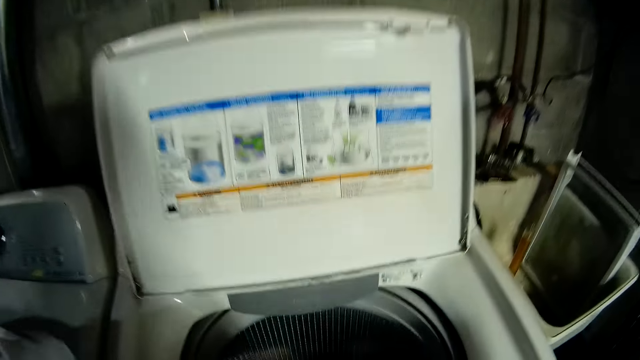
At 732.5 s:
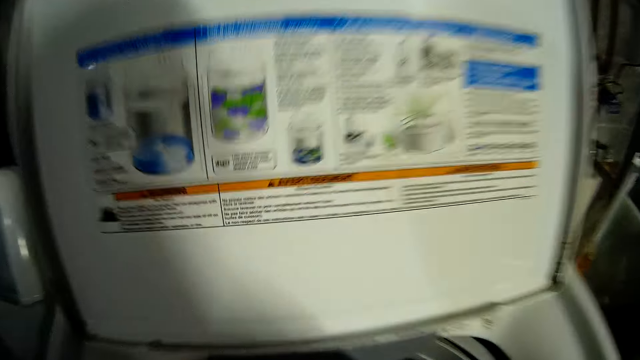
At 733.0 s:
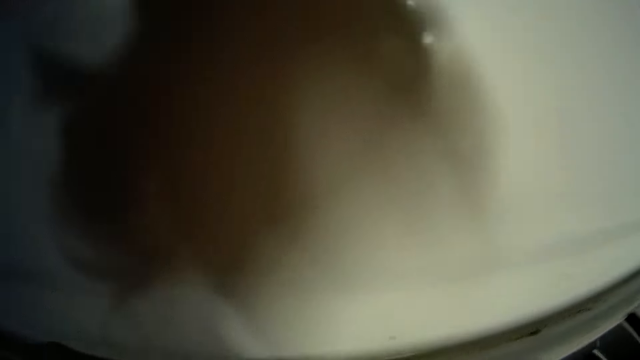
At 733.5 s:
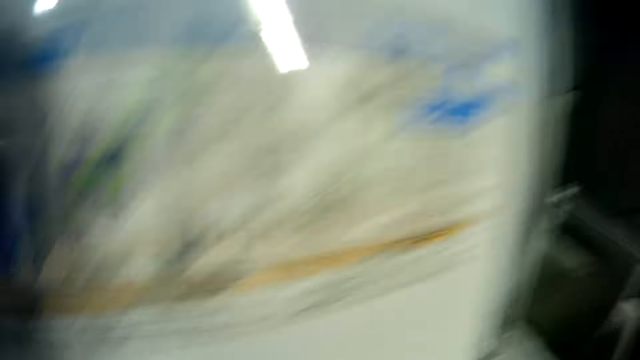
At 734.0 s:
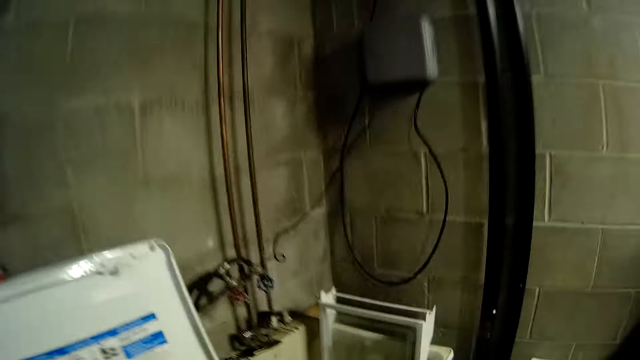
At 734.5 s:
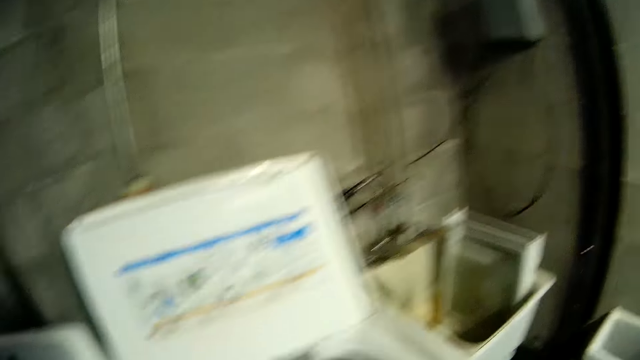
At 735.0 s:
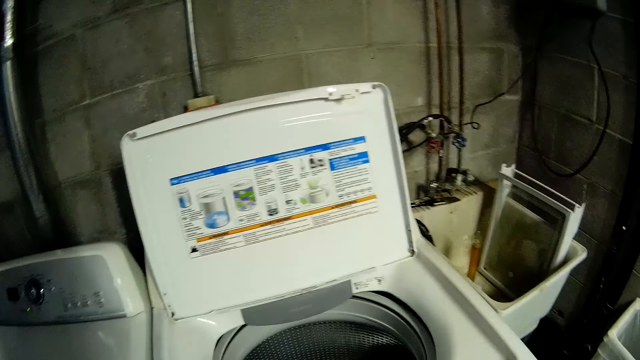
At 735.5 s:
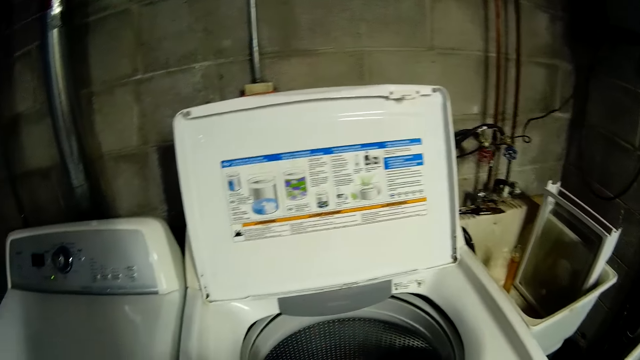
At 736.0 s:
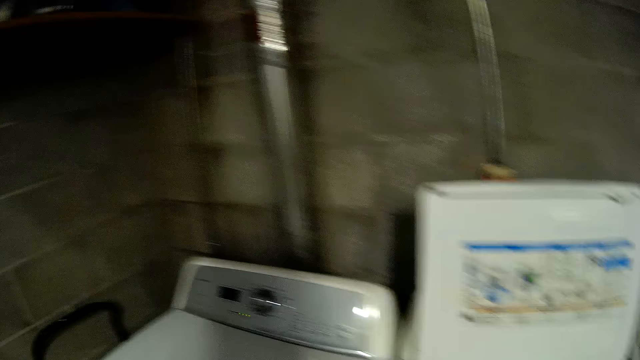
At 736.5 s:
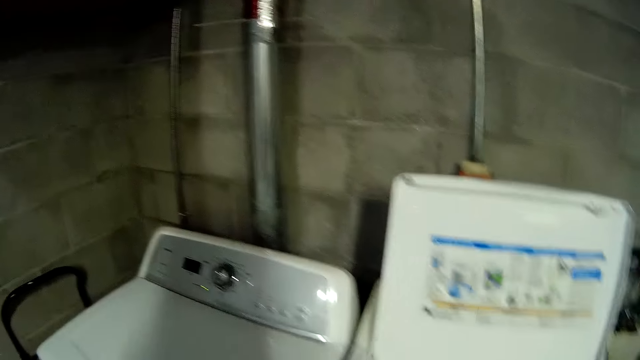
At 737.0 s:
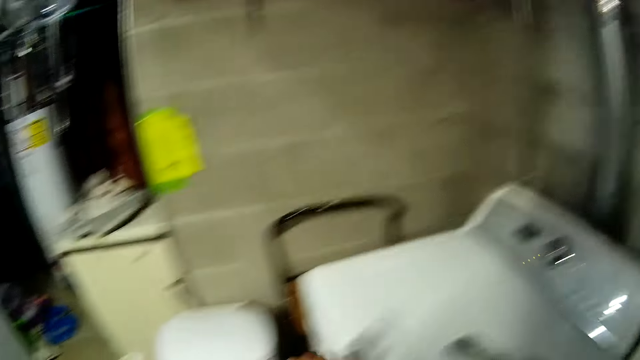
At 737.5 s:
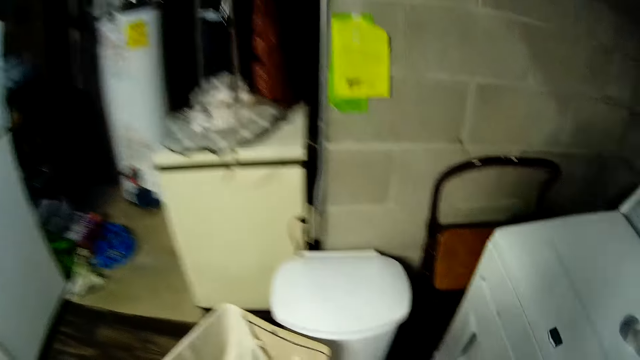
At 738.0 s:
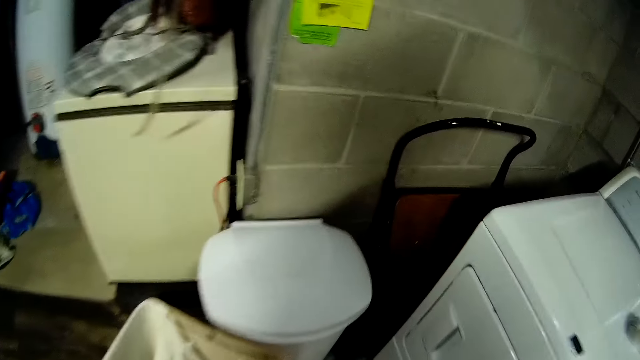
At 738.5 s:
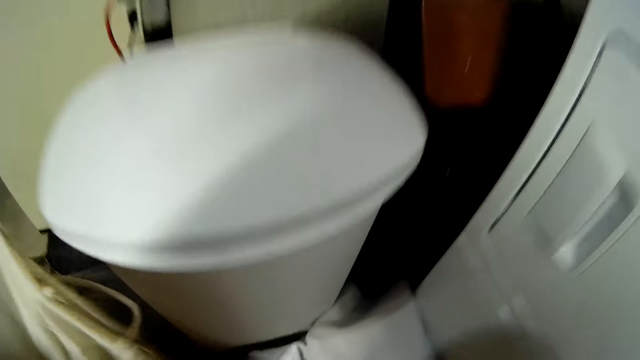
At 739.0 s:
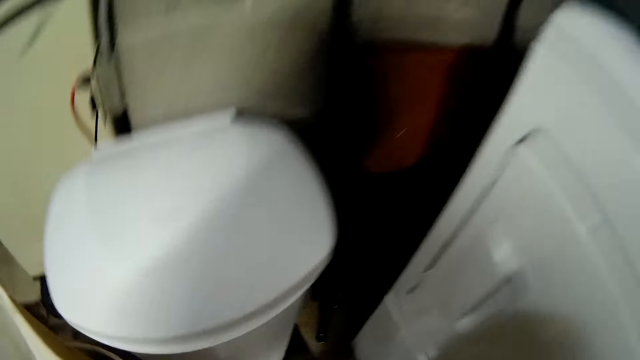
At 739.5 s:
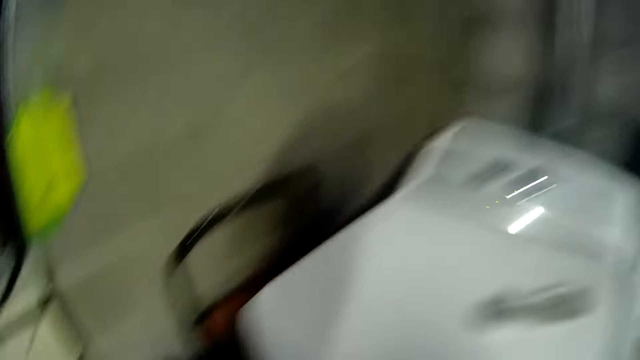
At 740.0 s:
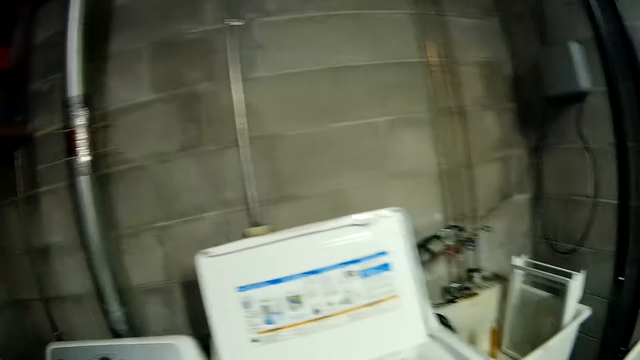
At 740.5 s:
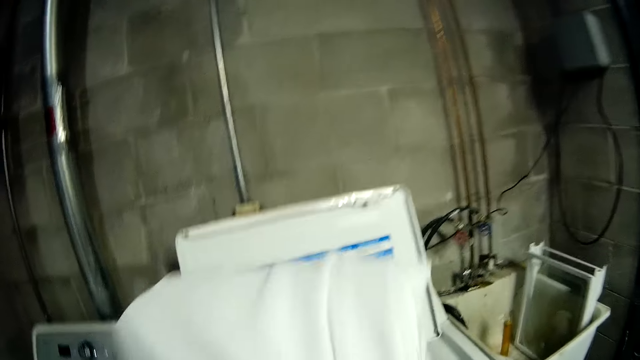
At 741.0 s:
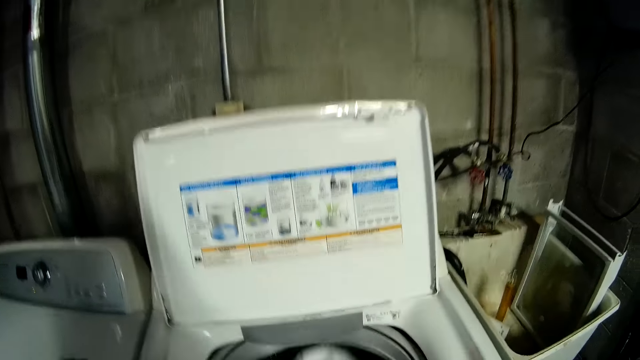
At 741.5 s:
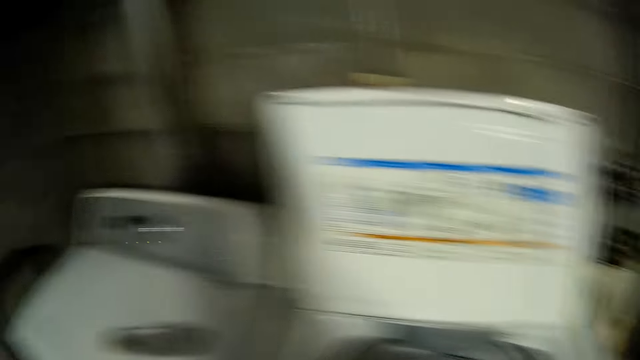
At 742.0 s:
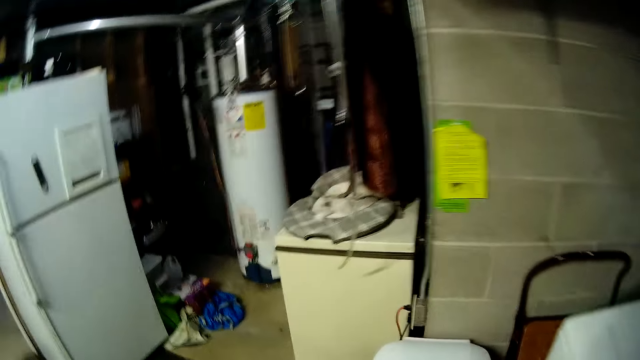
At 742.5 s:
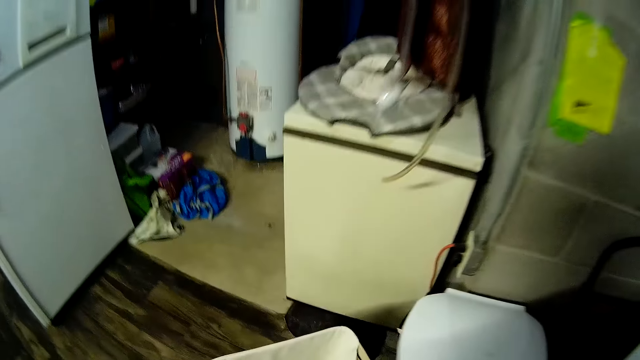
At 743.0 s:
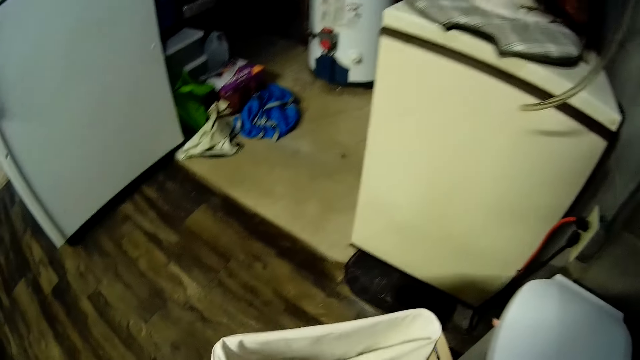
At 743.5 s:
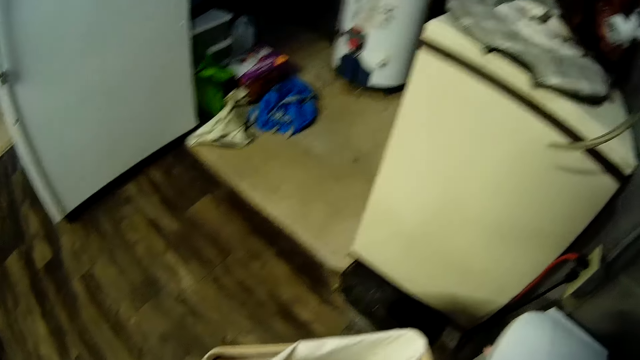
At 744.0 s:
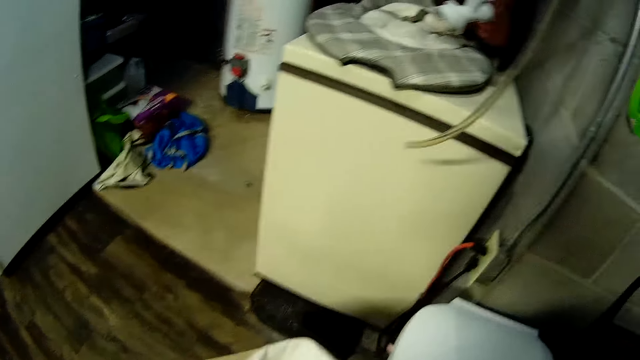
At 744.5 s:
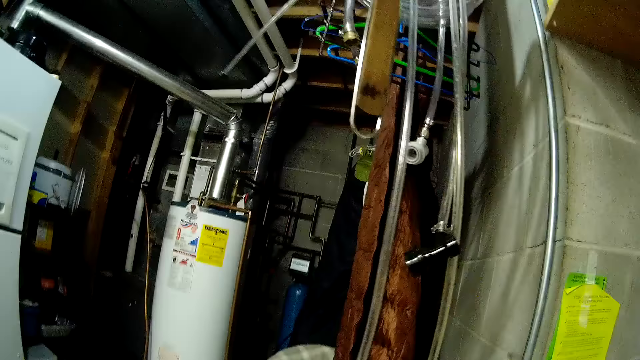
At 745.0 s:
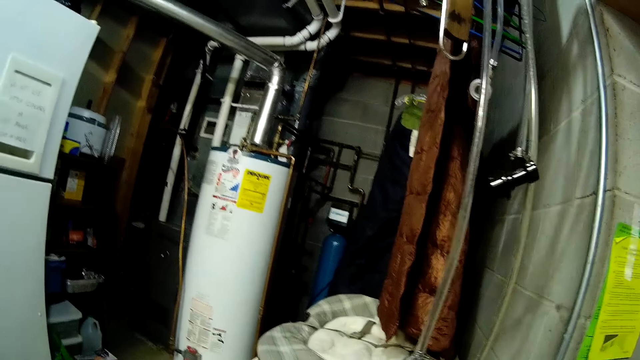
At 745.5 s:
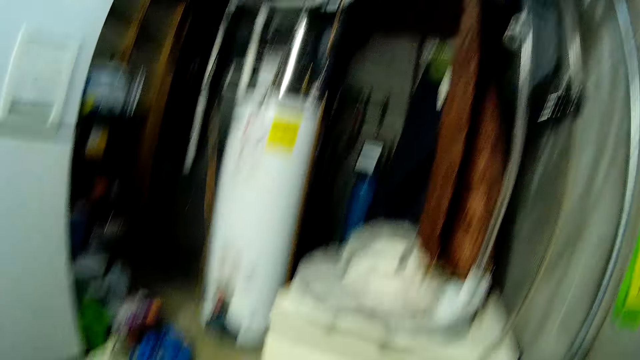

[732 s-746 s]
The camera wearer looks at a washing machine. They pick a piece of cloth on the floor. They put the piece of cloth in the washing machine. They remove a cloth from a laundry basket on the floor.

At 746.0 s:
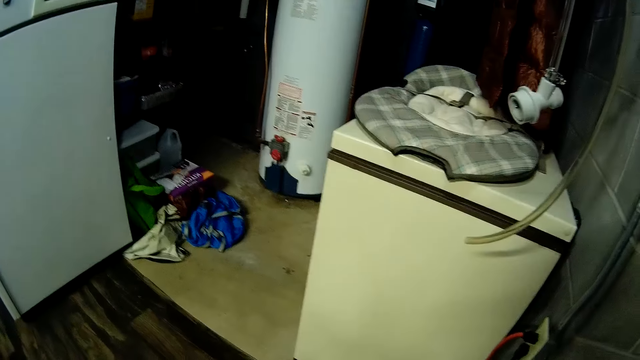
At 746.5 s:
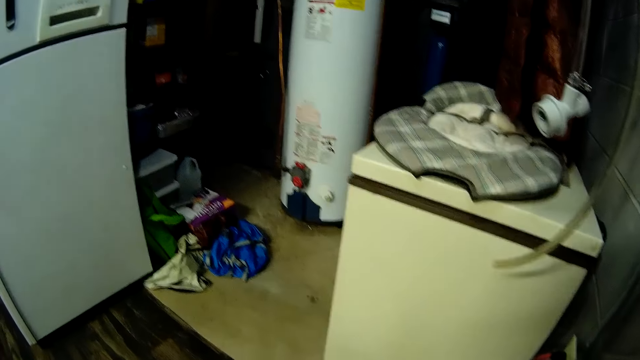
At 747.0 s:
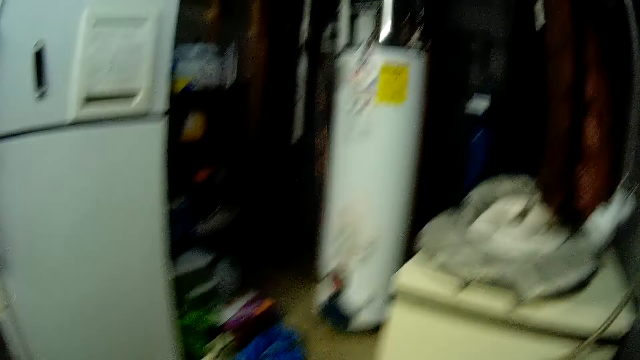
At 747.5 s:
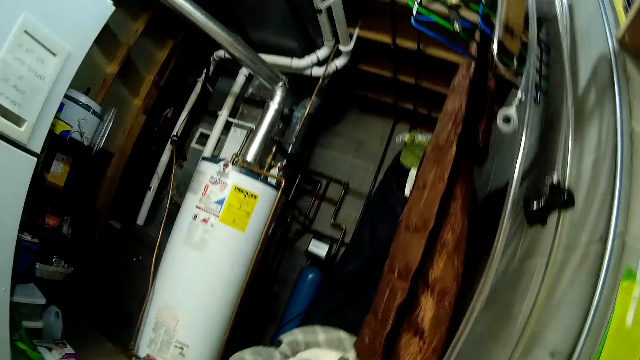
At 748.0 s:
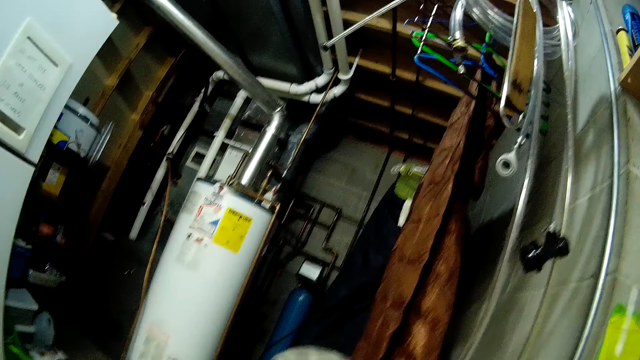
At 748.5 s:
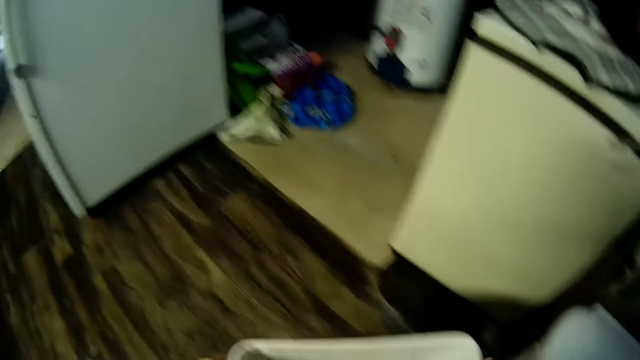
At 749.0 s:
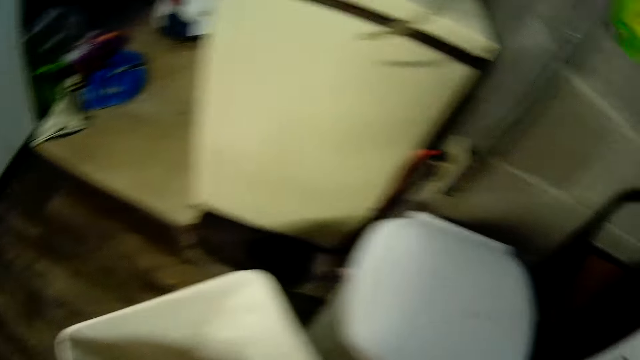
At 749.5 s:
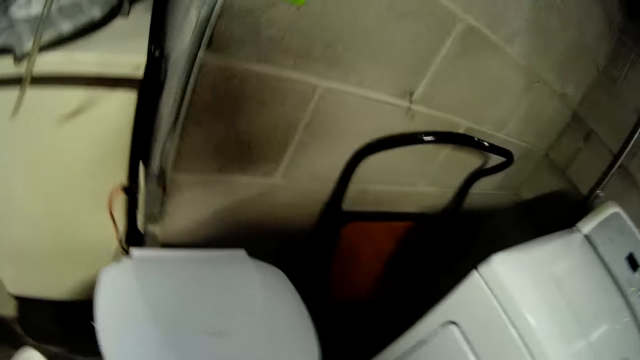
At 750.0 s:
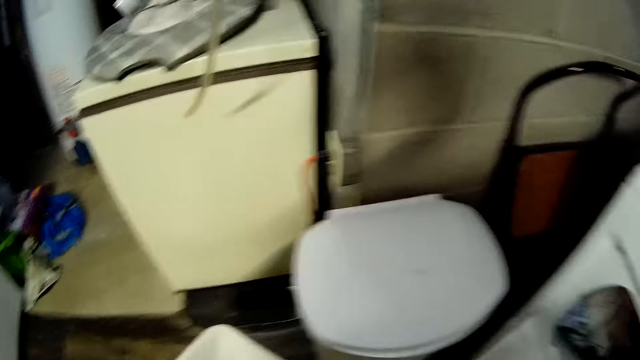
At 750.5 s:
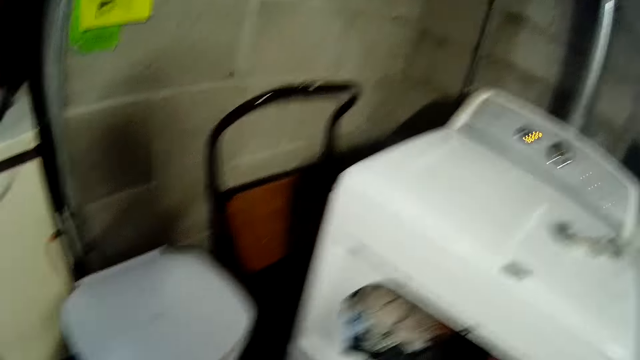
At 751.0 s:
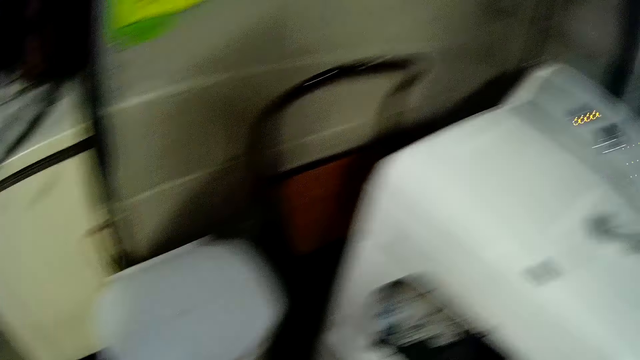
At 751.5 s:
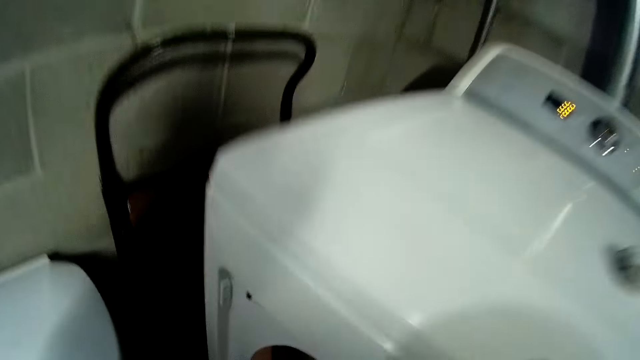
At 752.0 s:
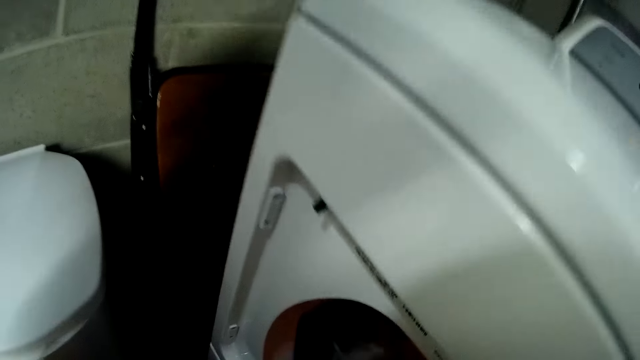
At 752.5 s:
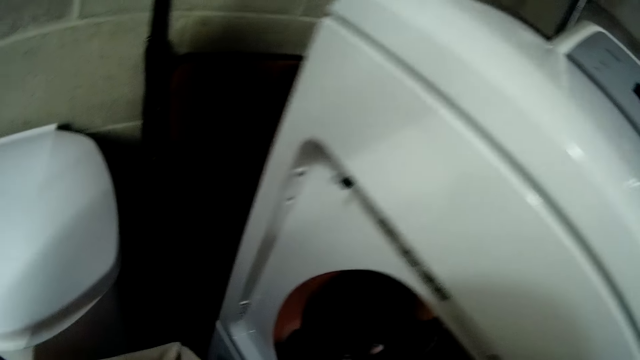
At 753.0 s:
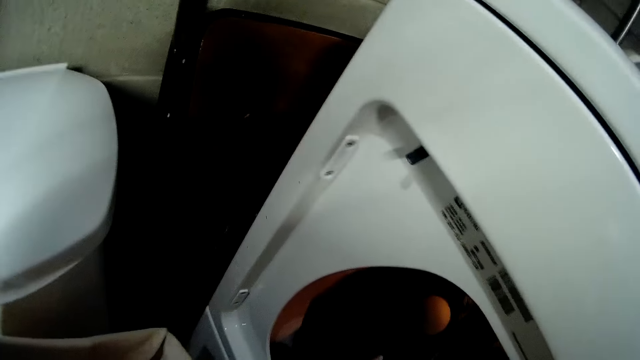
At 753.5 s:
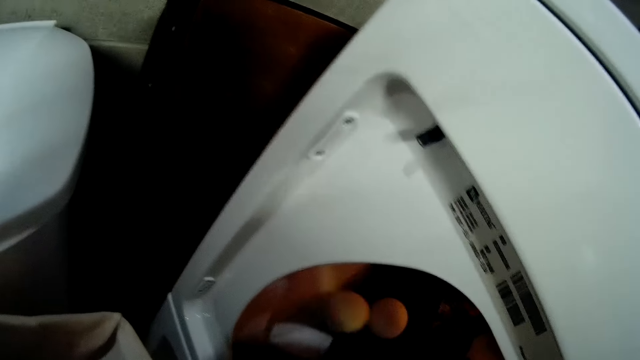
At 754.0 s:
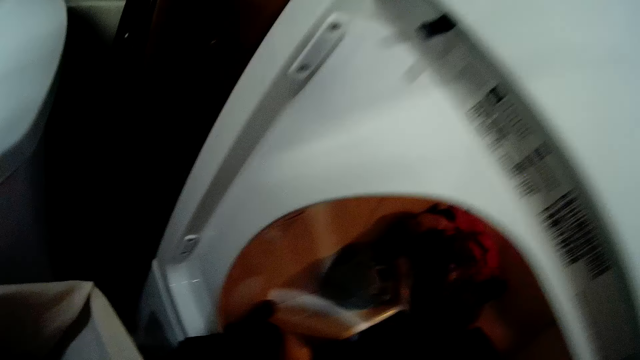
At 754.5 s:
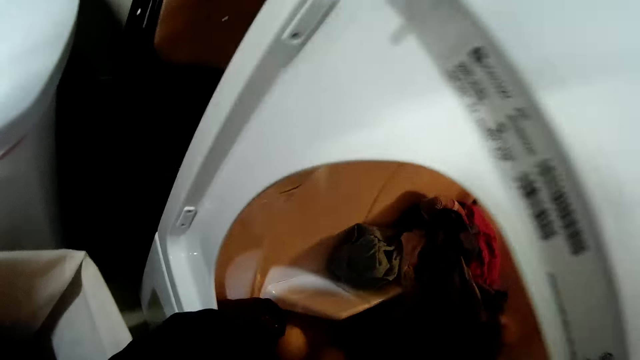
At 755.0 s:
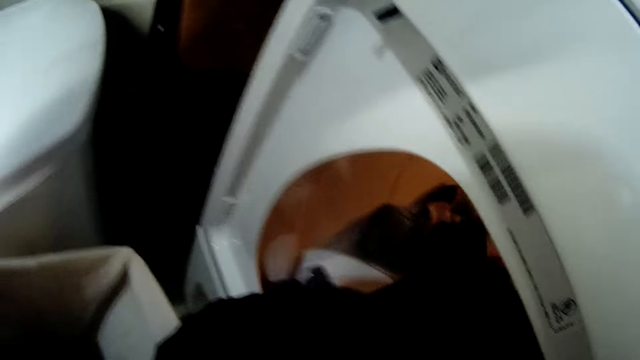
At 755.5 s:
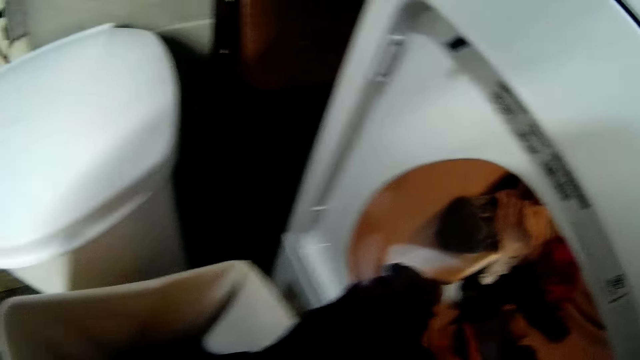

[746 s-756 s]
The camera wearer looks around a room. They open another washing machine with a hand. They pick clothes from the washing machine with a hand.
